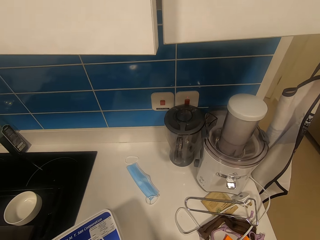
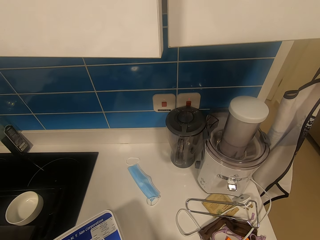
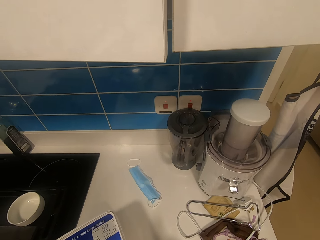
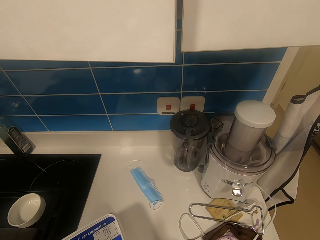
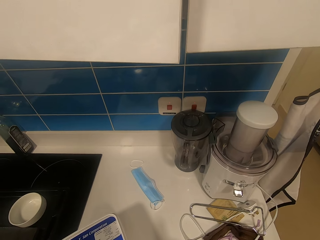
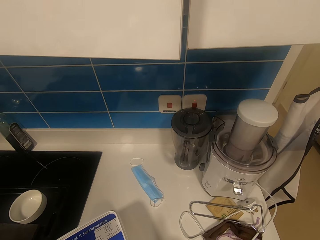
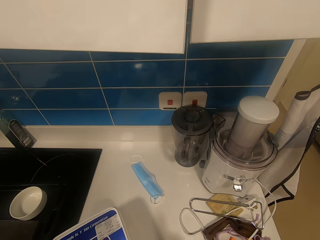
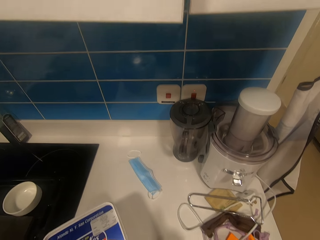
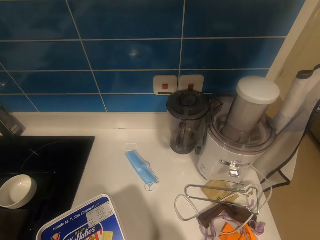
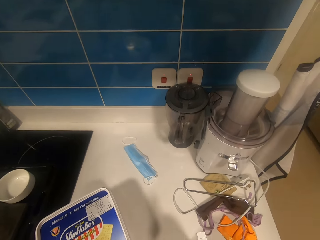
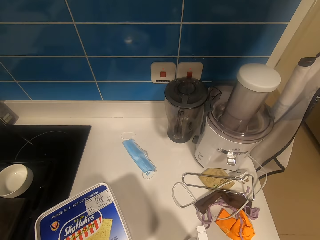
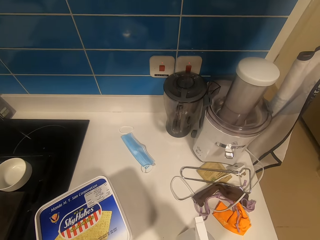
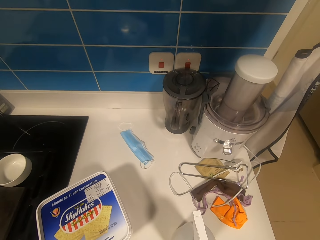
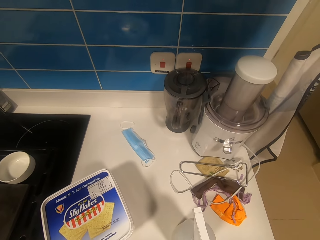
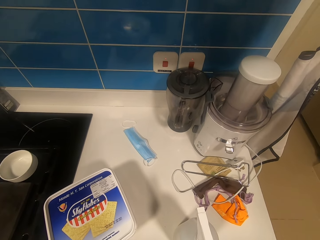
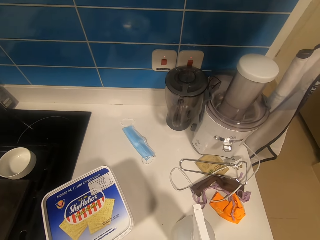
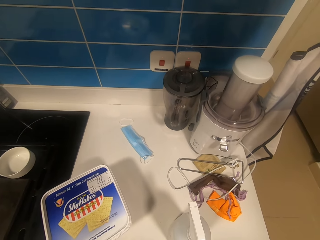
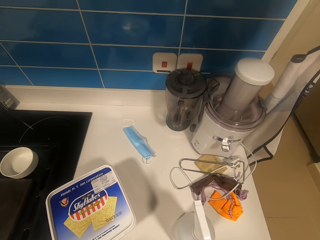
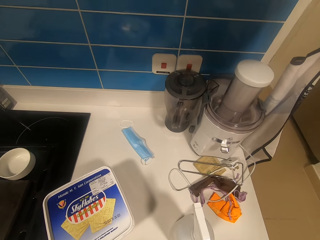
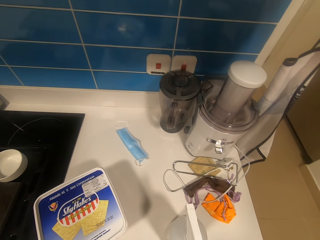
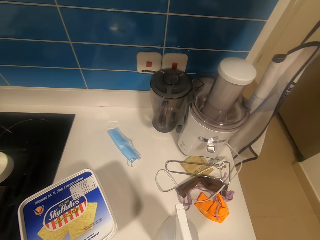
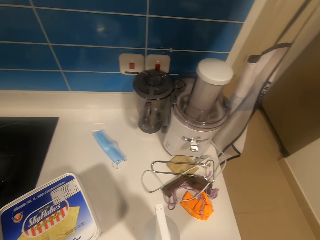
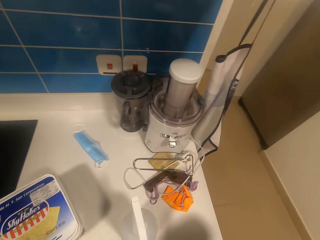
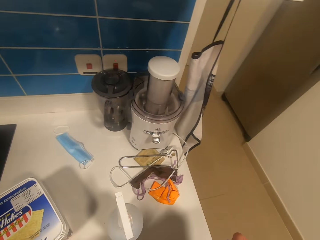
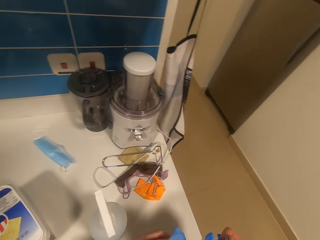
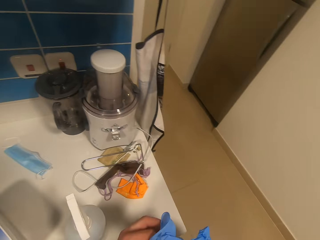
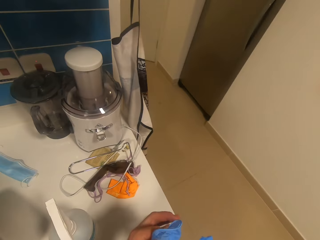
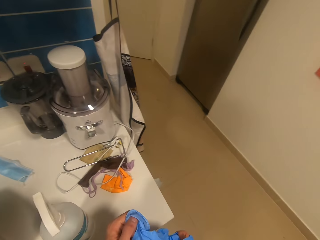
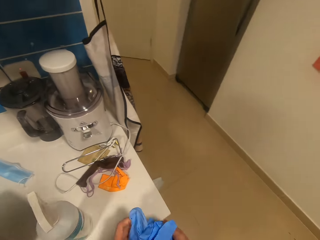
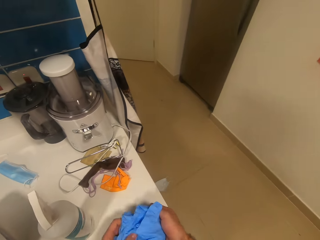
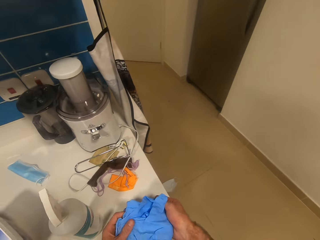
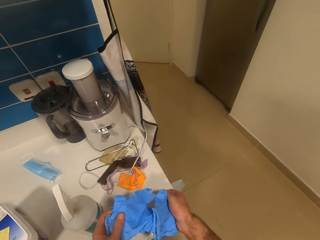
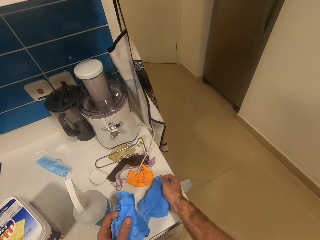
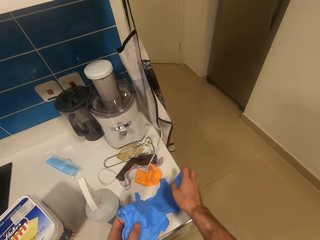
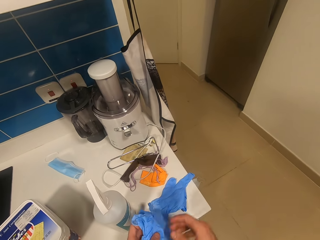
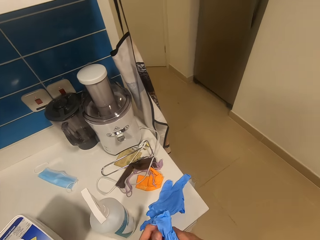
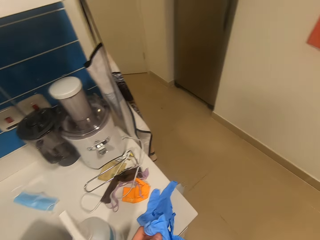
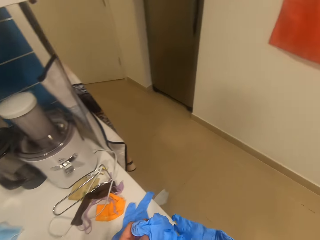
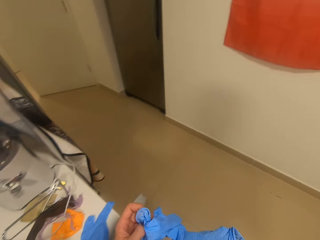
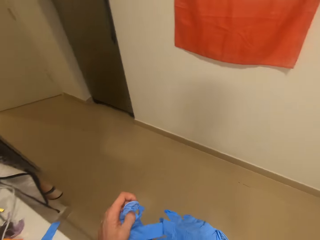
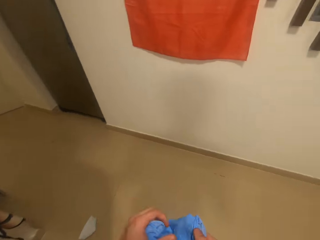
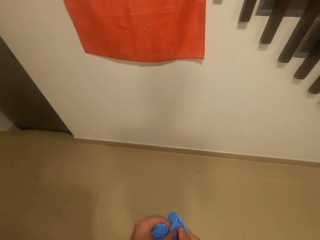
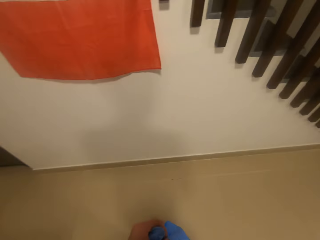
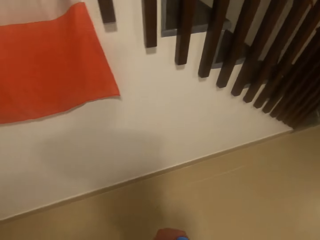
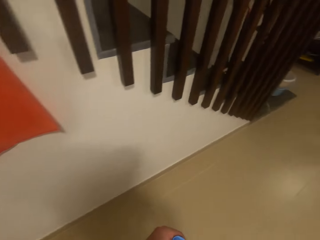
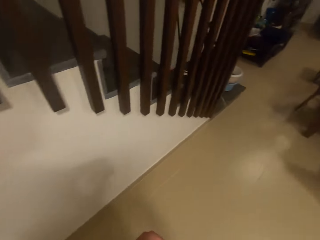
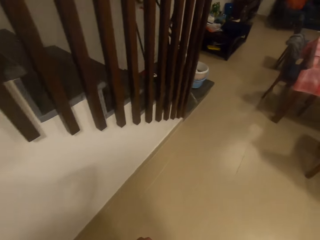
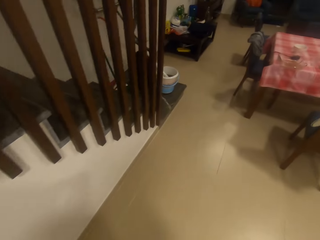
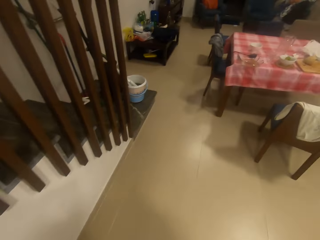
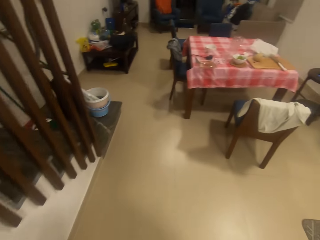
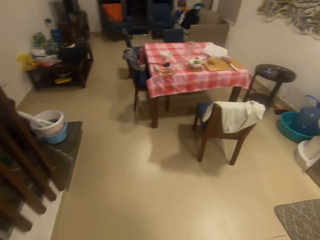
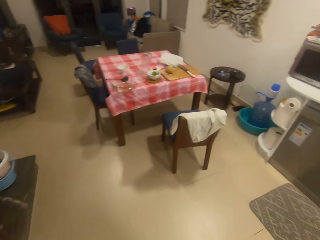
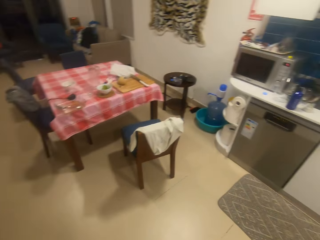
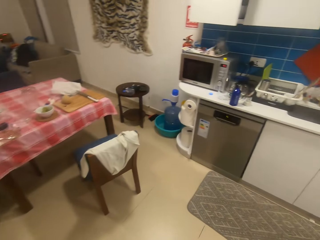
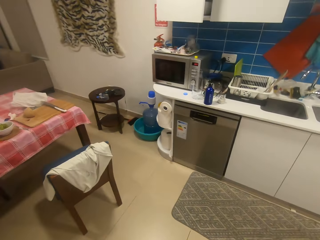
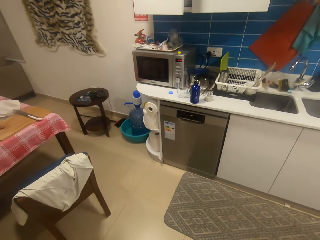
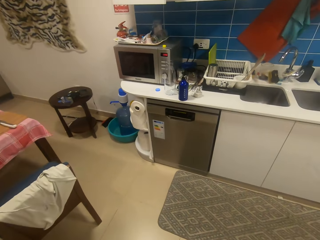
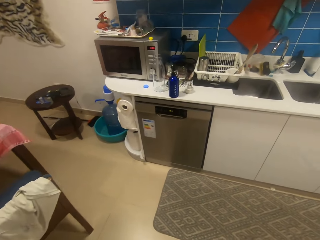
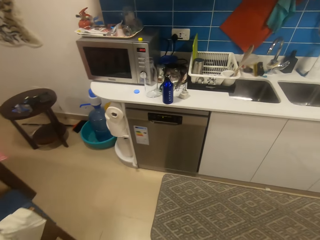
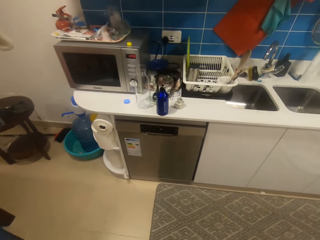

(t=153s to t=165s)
The camera wearer holds gloves. They take the gloves. They walk around the house.

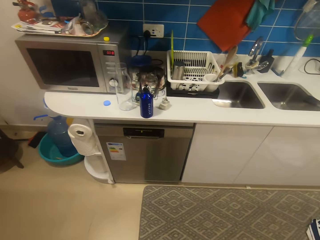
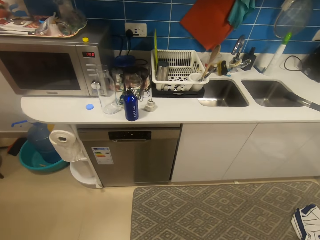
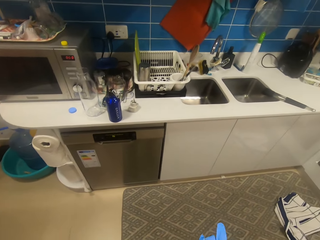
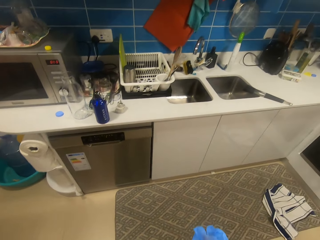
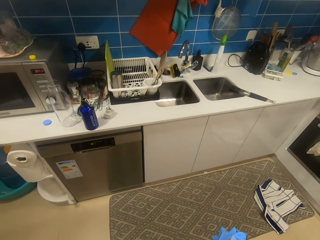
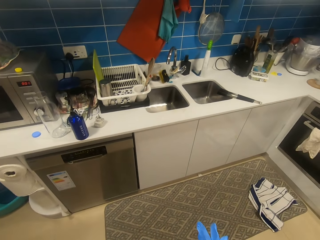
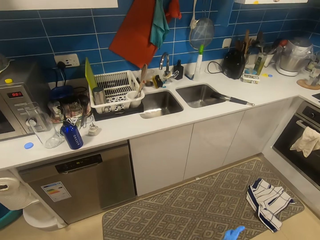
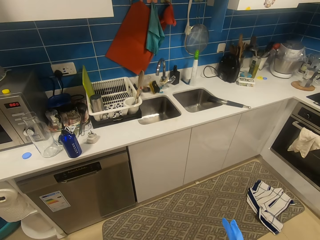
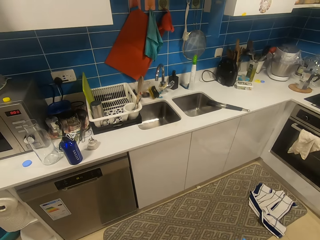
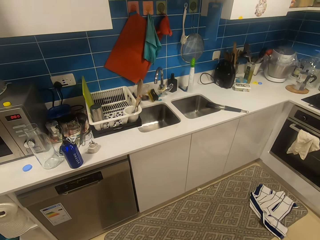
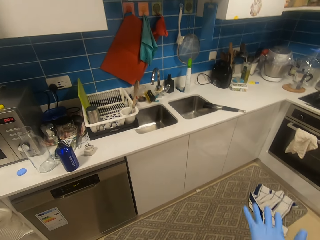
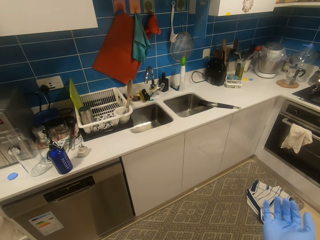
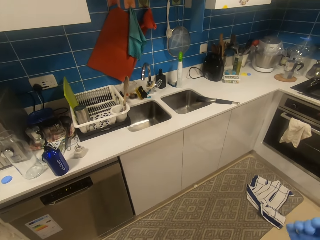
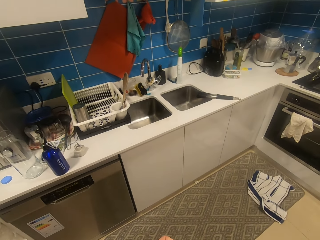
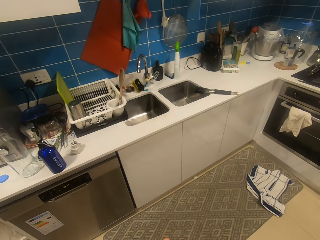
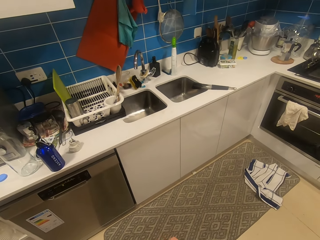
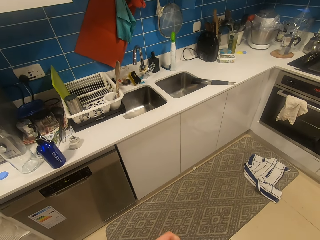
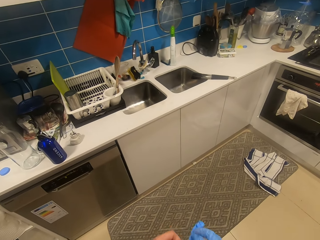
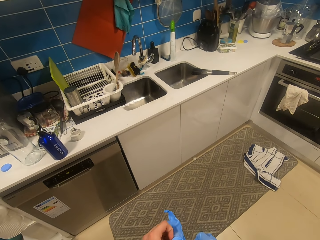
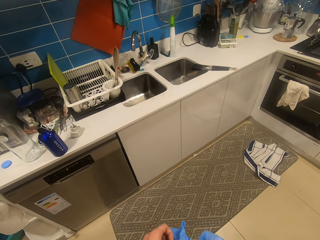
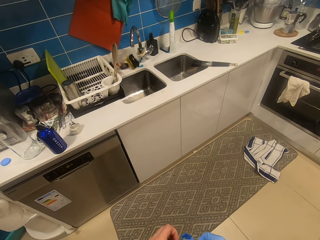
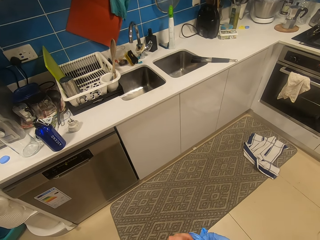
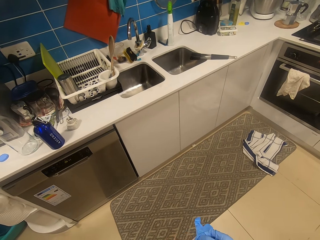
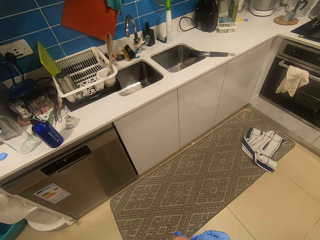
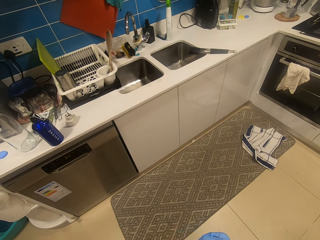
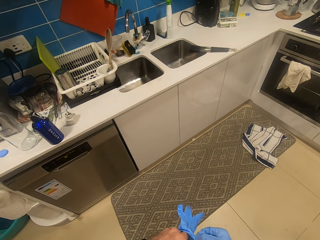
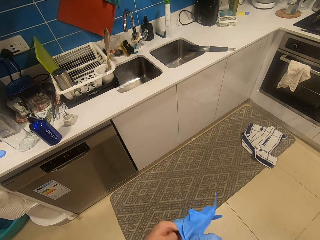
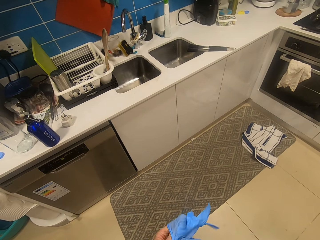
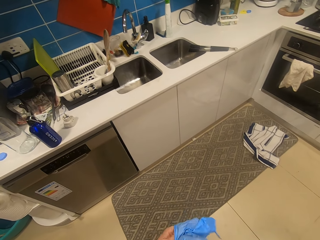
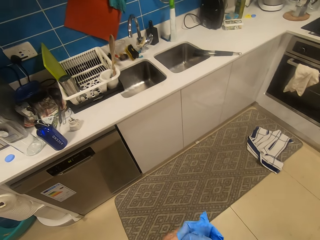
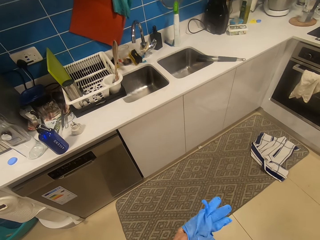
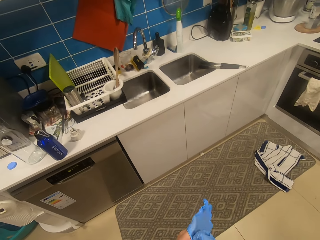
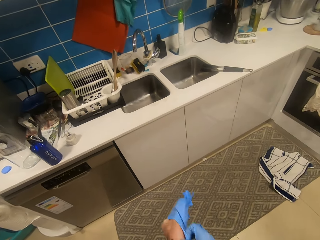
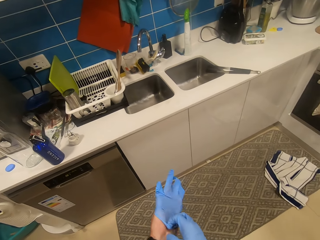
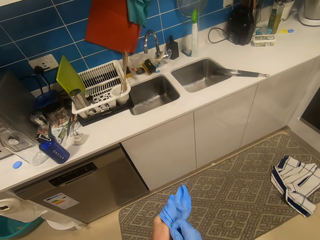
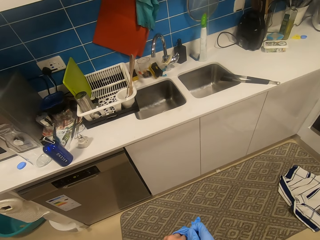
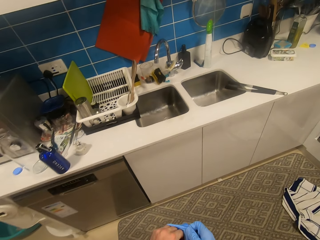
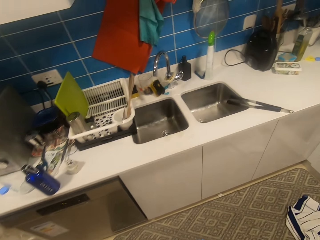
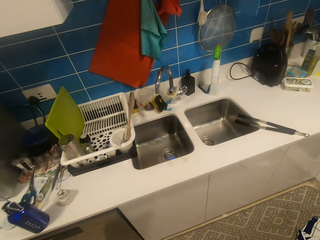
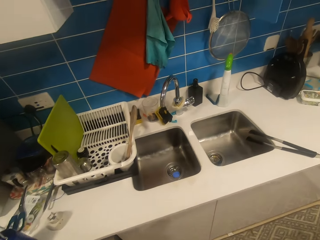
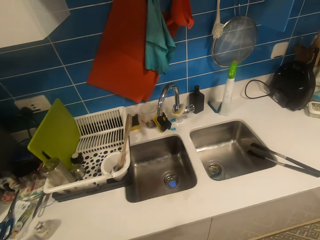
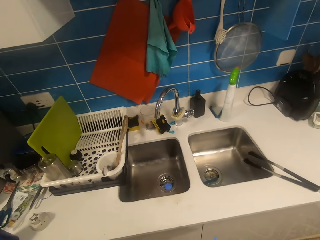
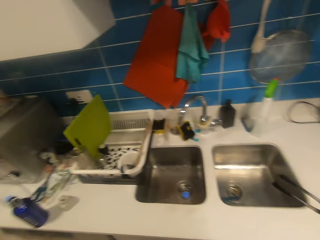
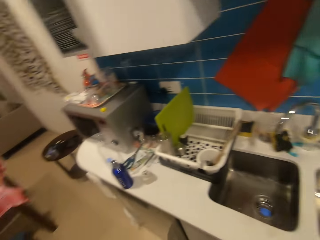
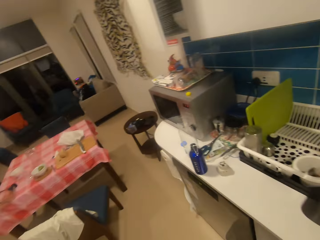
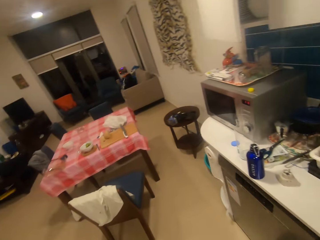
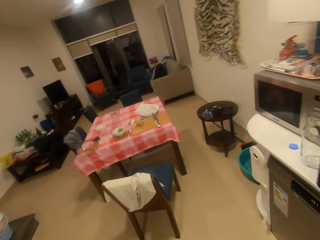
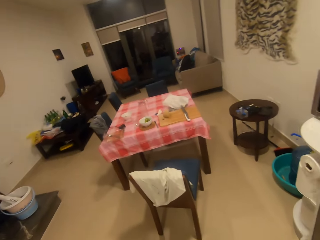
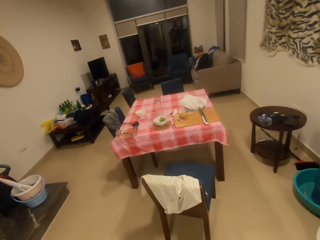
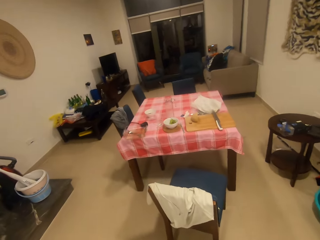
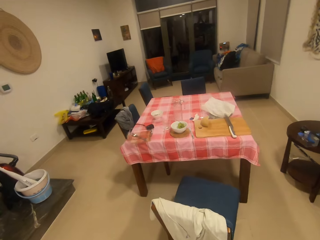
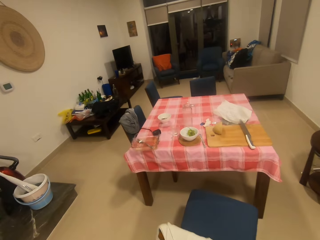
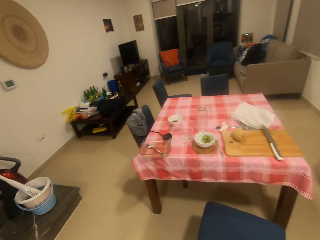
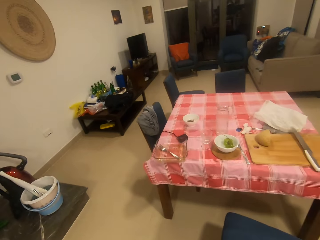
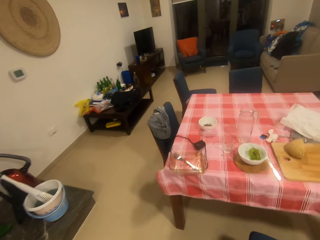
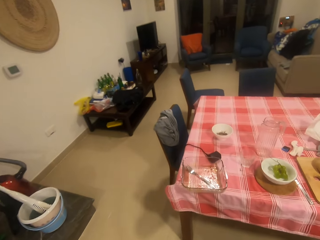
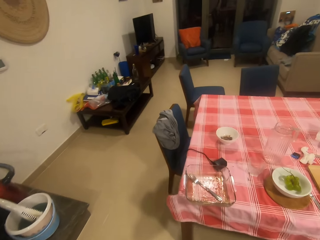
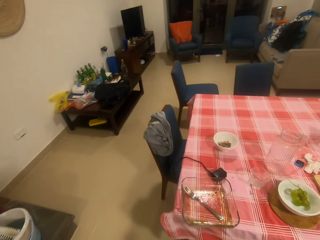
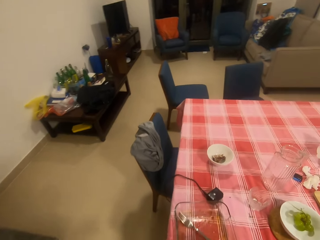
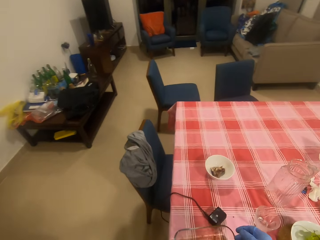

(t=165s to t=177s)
The camera wearer wears the gloves. They walk around the kitchen. They wear the gloves.
